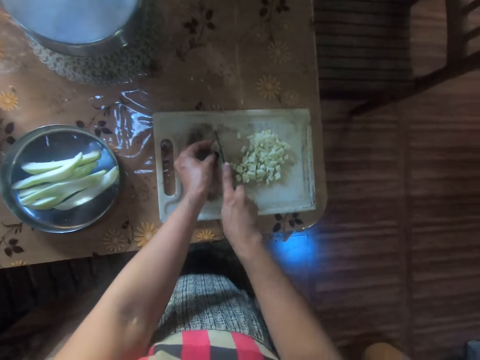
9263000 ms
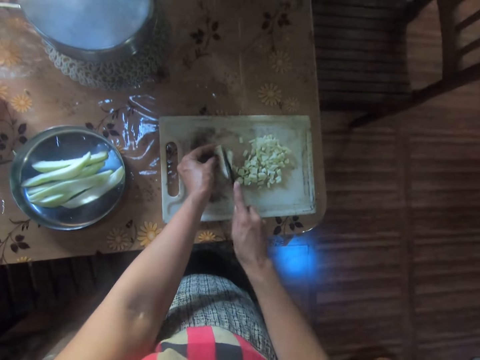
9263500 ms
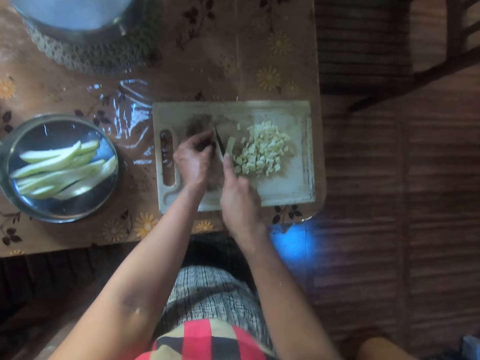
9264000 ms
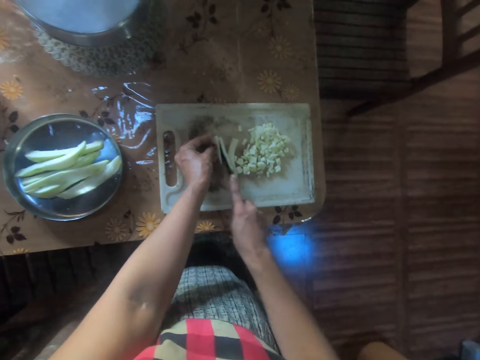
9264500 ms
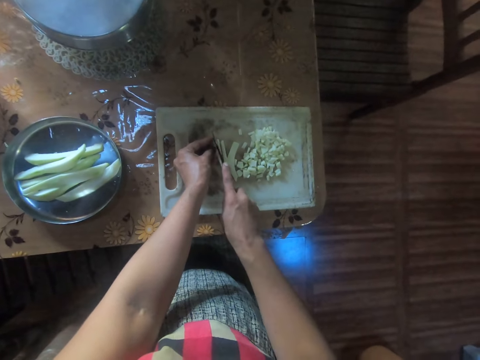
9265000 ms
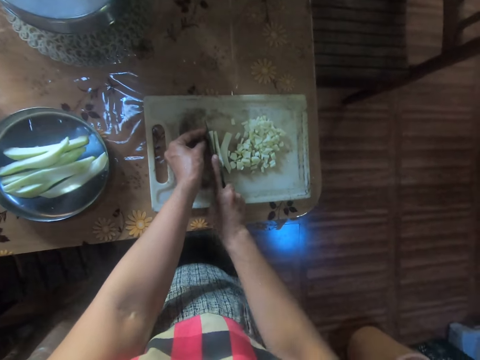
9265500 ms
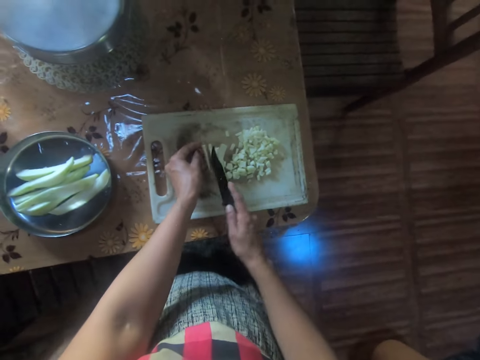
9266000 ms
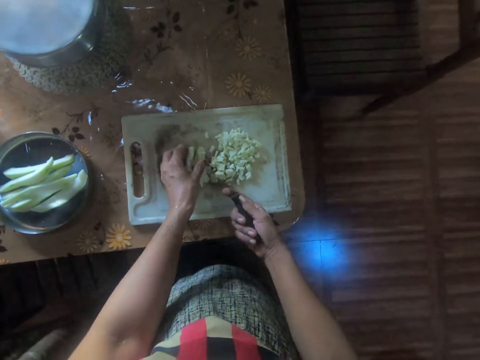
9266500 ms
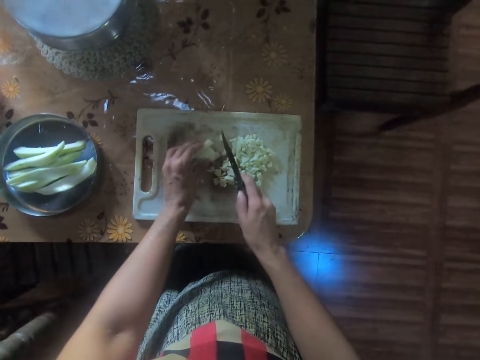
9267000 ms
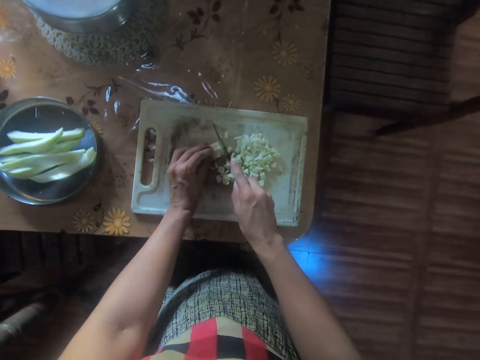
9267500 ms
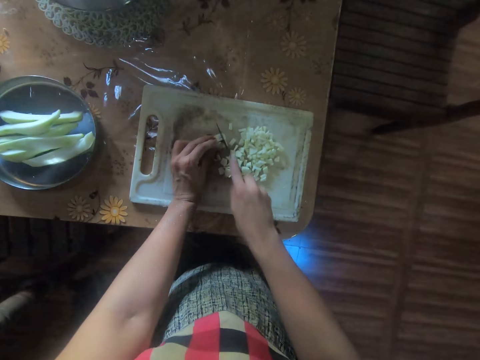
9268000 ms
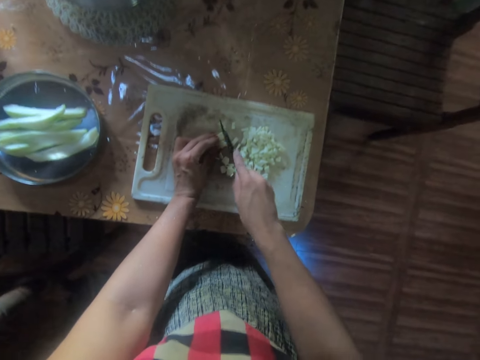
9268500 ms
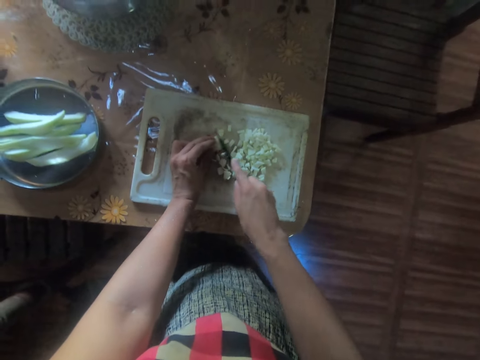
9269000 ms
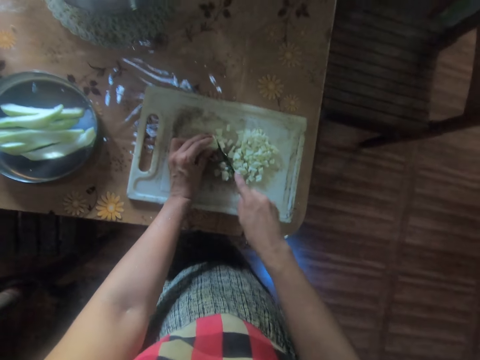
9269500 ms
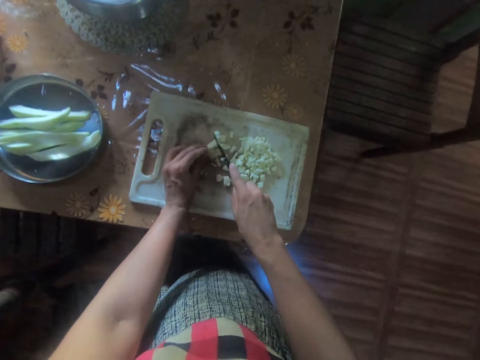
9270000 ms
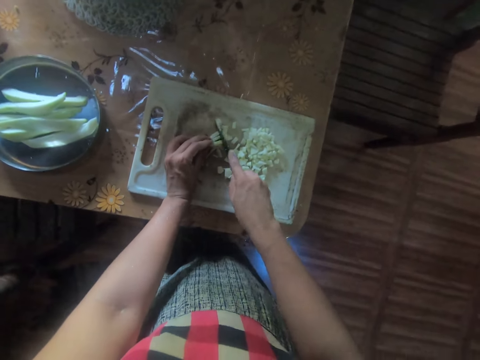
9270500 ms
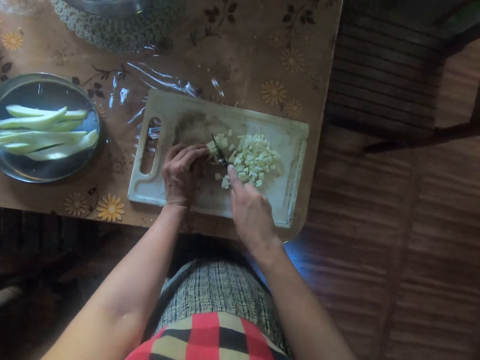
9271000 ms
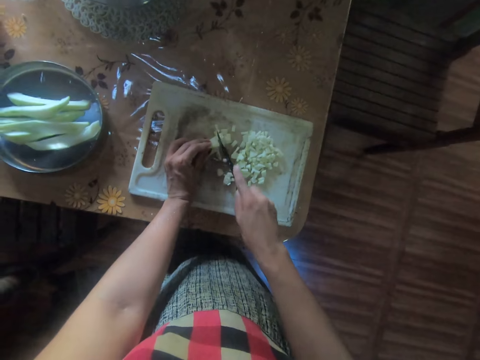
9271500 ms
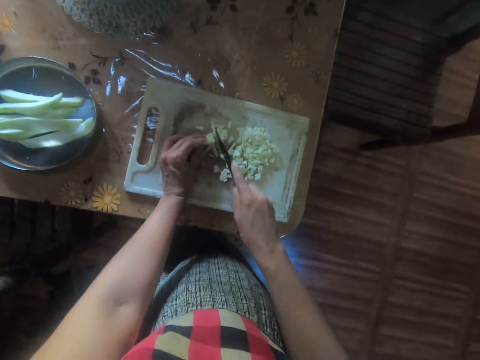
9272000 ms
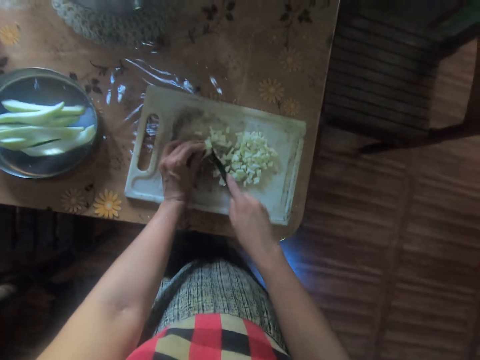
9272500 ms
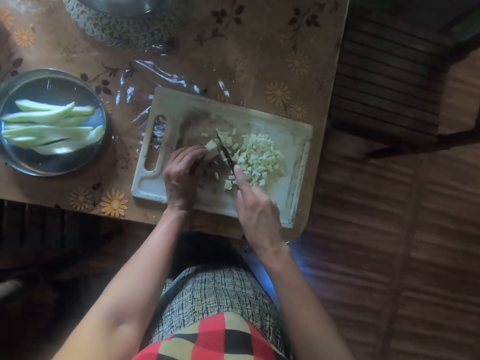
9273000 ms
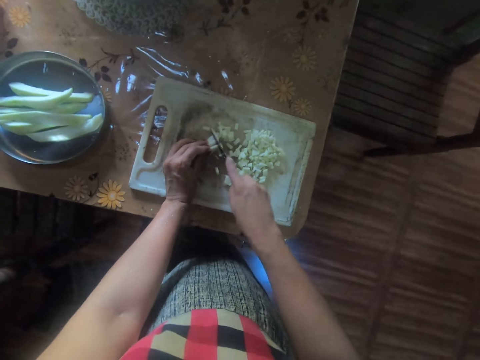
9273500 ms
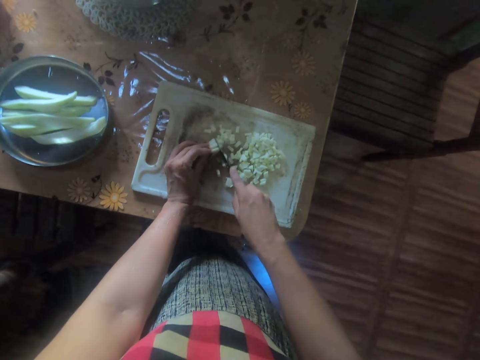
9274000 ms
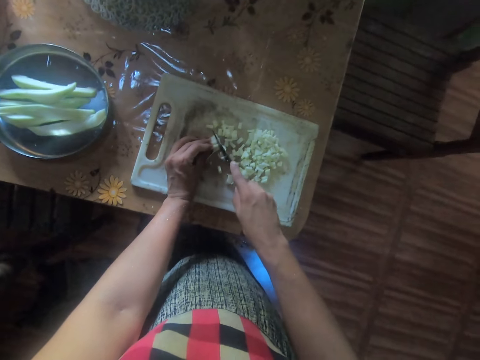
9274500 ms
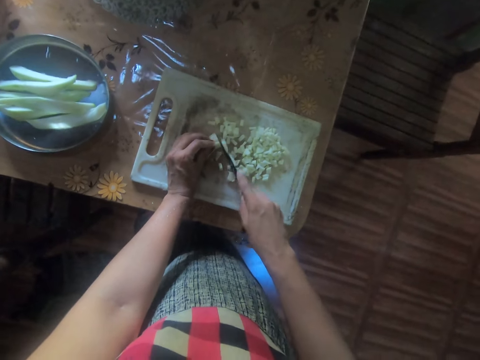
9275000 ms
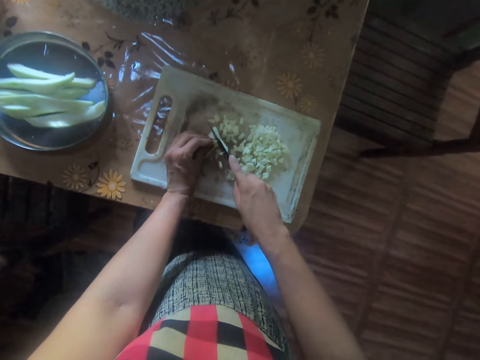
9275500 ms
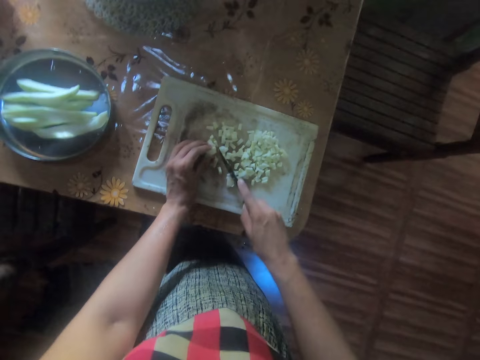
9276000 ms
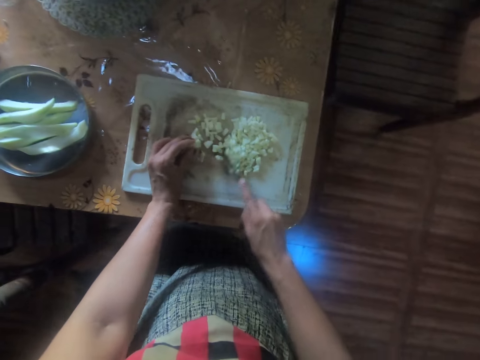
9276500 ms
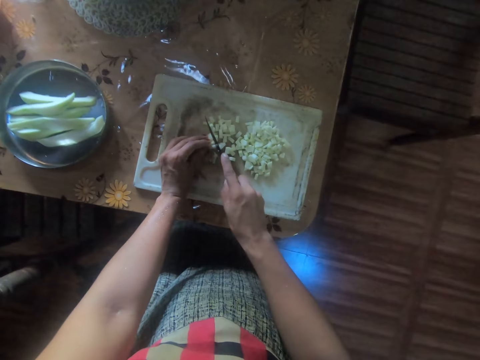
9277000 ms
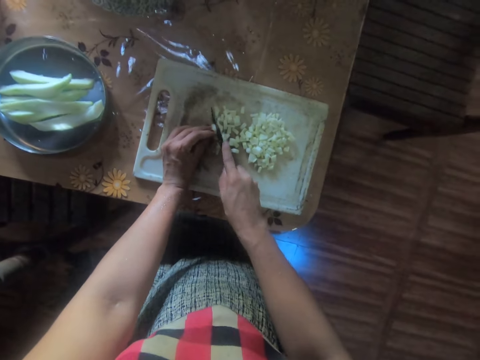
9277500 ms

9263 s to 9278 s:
The camera wearer chops the piece of yam on the chopping board with both hands. They hold something together on the chopping board. They cut something with a knife on the chopping board.

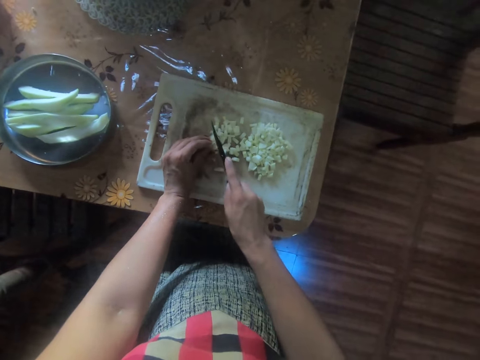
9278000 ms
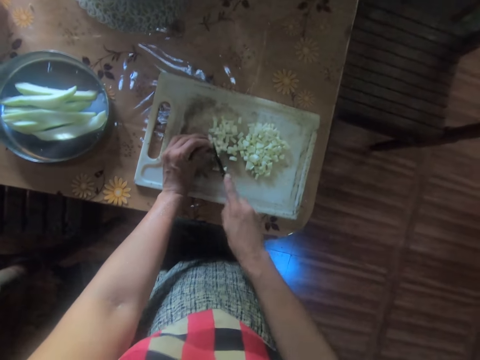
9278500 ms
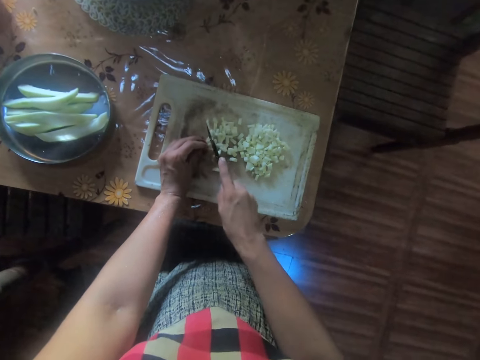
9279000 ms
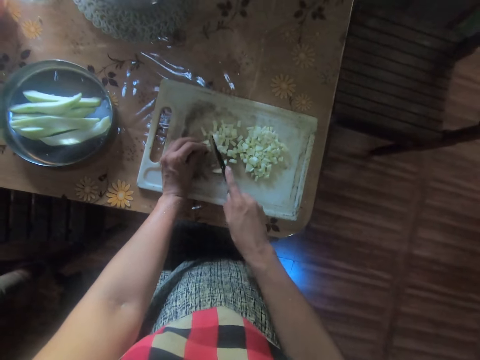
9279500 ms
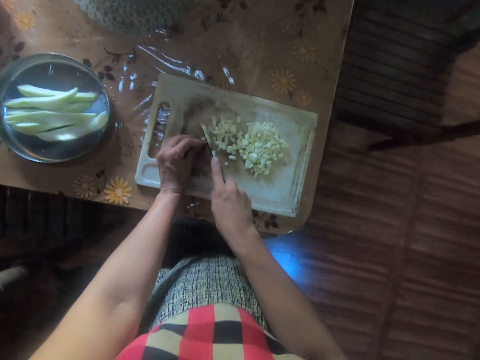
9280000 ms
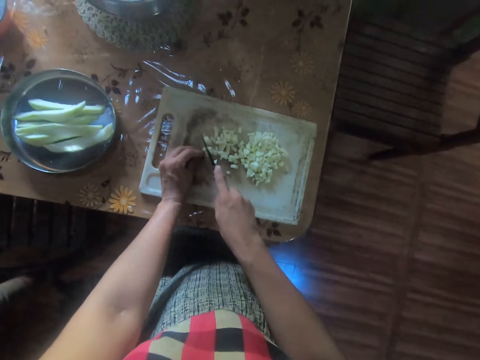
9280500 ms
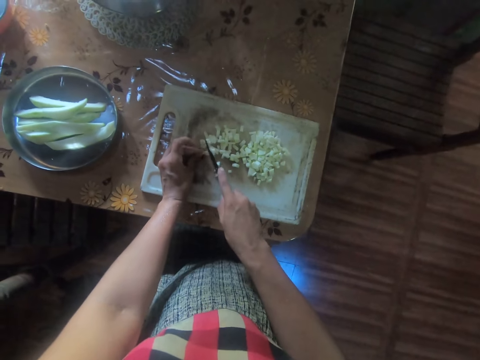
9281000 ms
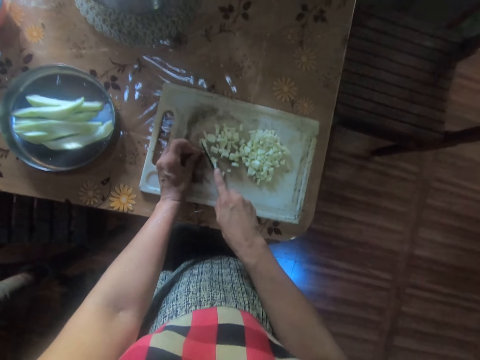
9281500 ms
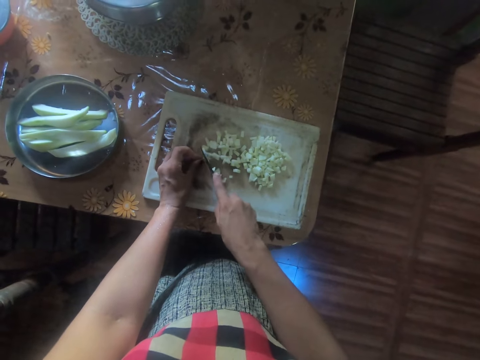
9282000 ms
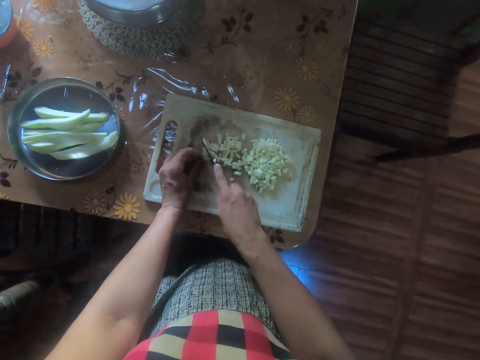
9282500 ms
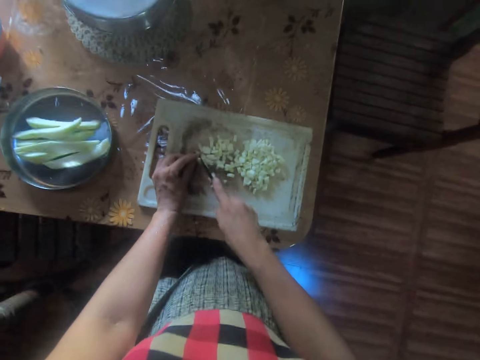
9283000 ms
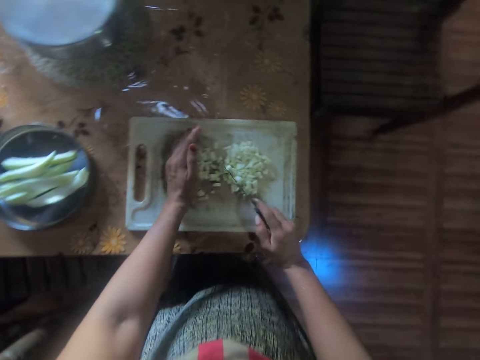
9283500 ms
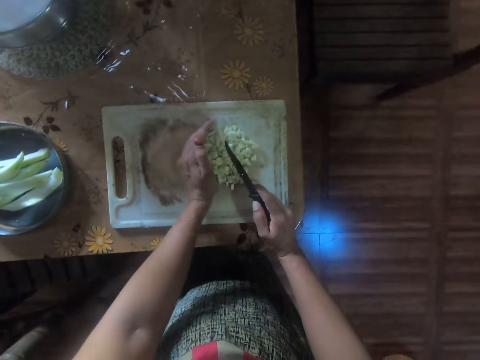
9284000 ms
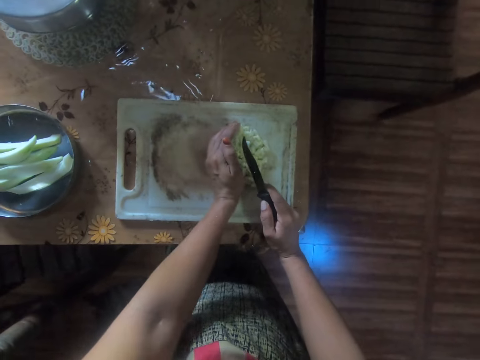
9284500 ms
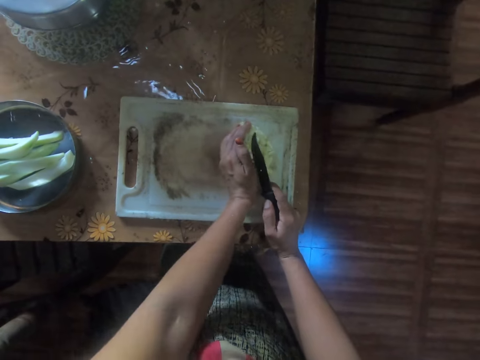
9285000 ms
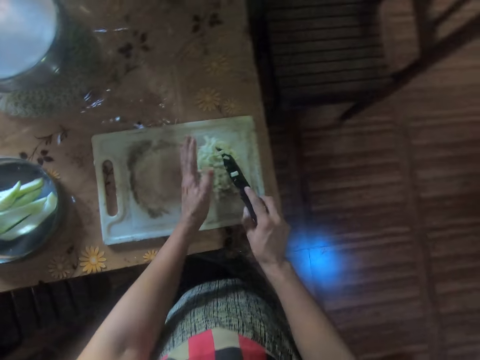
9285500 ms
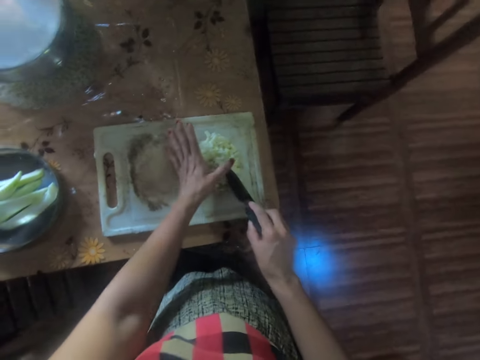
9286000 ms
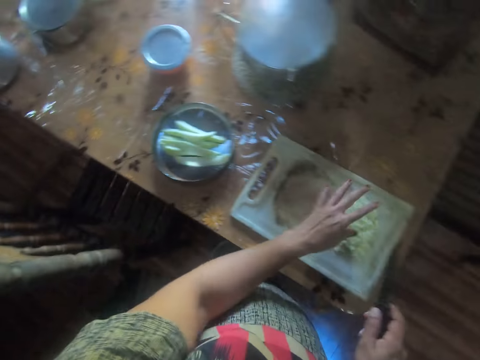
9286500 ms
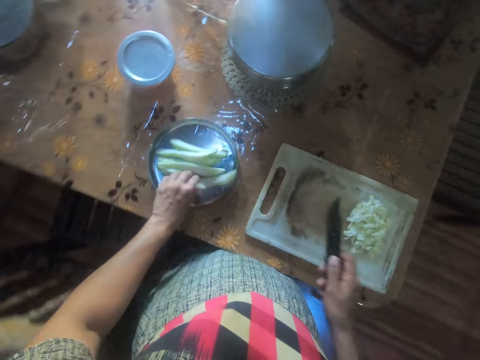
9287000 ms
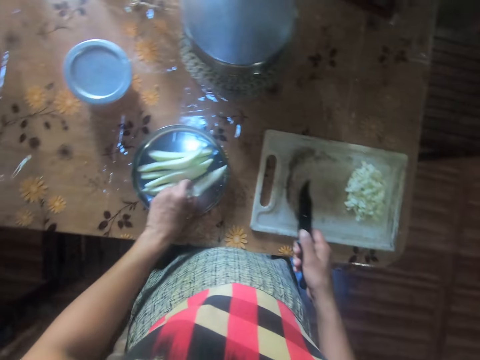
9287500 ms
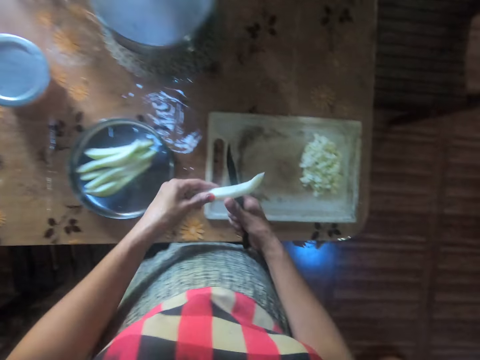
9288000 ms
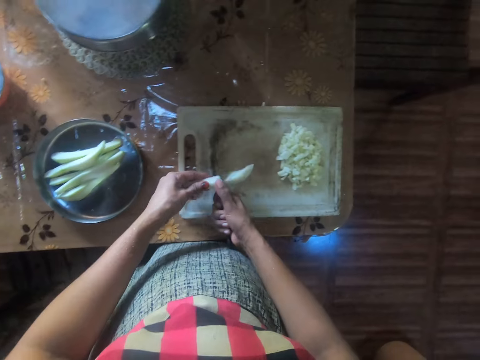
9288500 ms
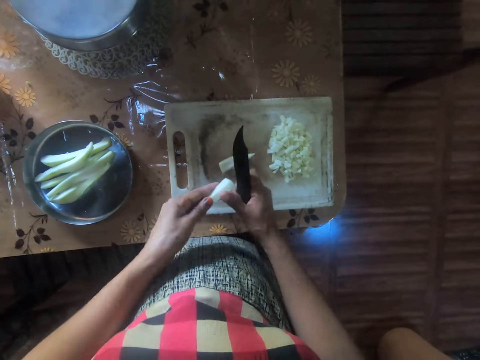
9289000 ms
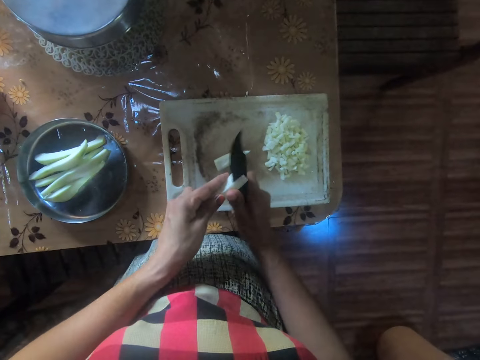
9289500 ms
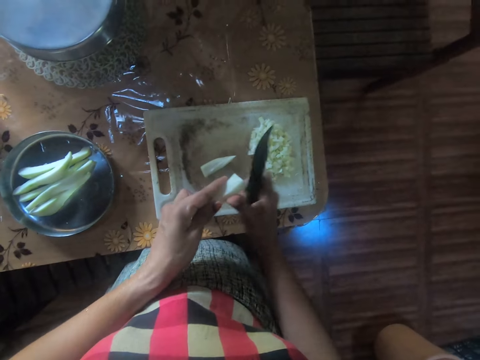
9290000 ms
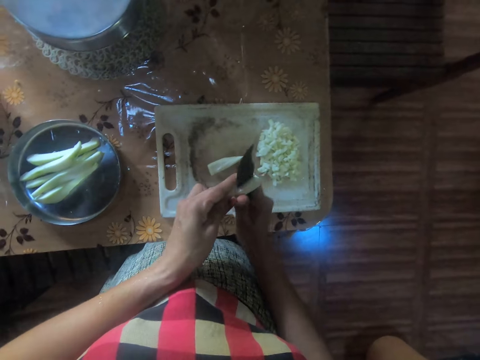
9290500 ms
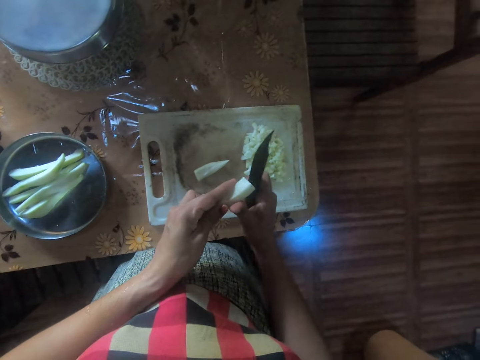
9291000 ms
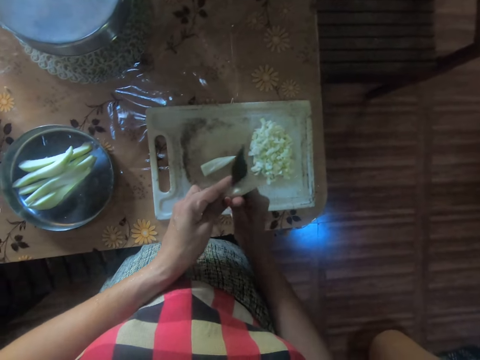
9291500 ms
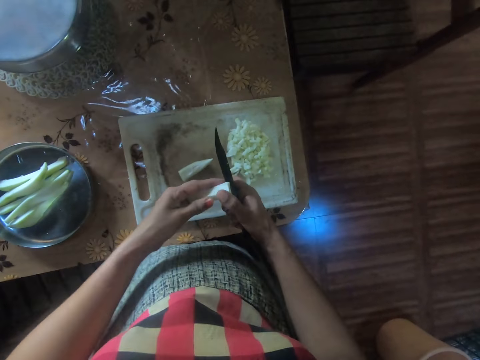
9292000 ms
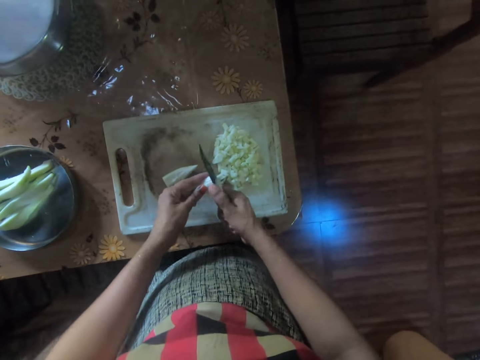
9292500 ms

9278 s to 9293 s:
The camera wearer uses her left hand to move the chopped yam on the chopping board. She removes the chopped yam from the knife. She looks around the house. She takes a piece of yam from the bowl. She cuts the piece of yam in half with the knife. She cuts the yam with the knife.
